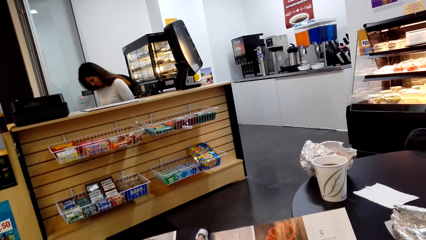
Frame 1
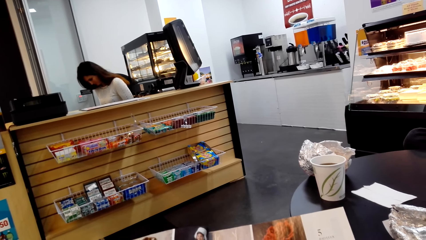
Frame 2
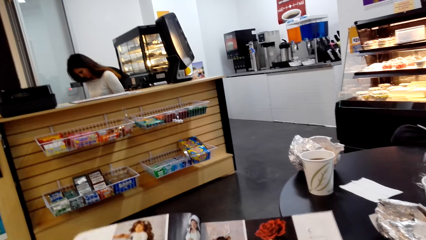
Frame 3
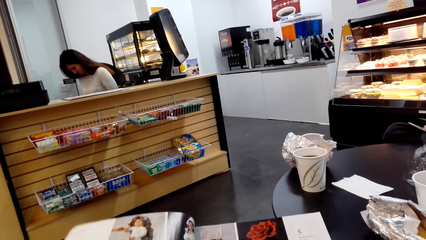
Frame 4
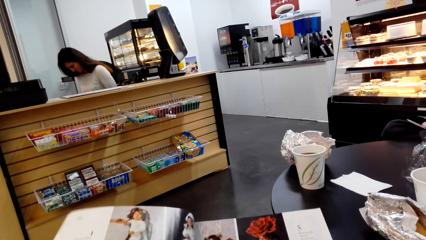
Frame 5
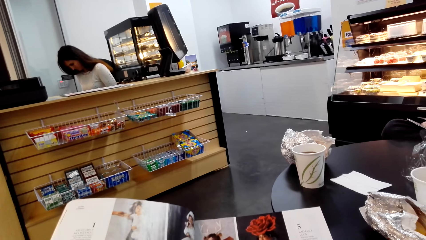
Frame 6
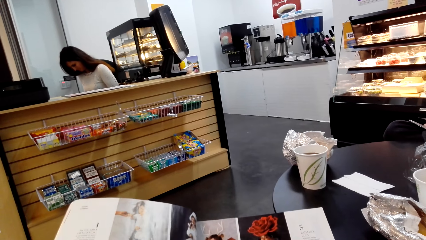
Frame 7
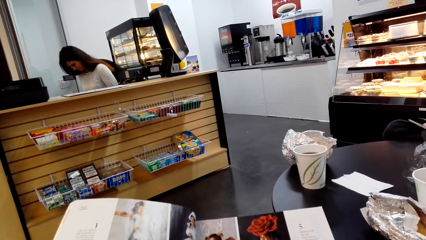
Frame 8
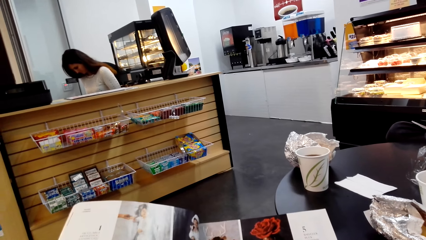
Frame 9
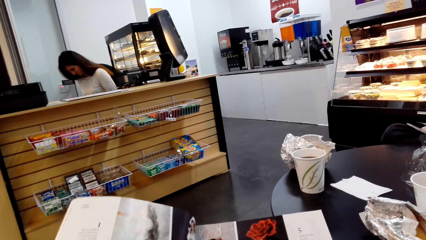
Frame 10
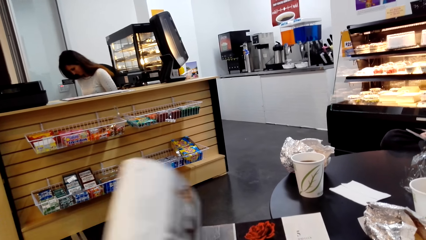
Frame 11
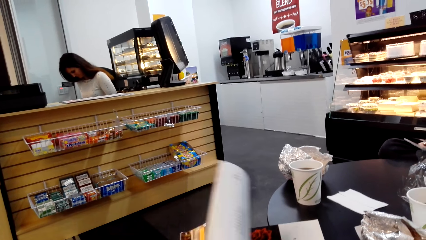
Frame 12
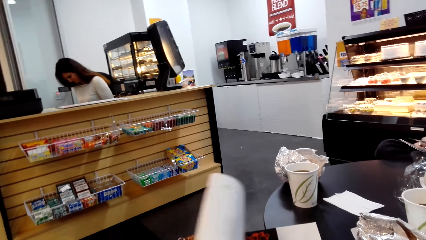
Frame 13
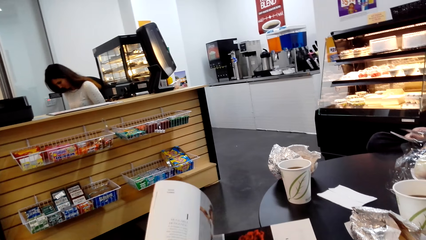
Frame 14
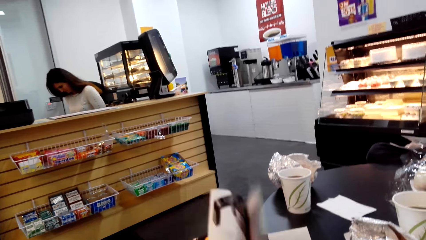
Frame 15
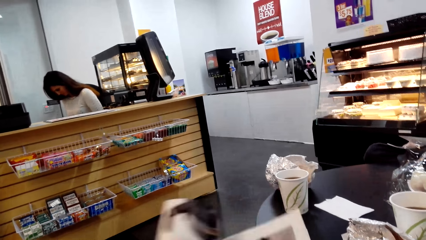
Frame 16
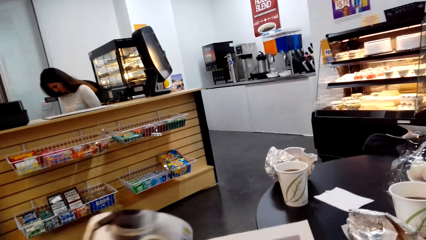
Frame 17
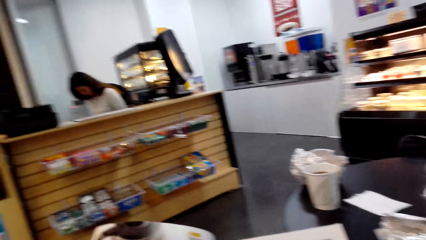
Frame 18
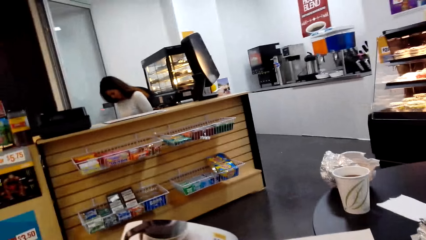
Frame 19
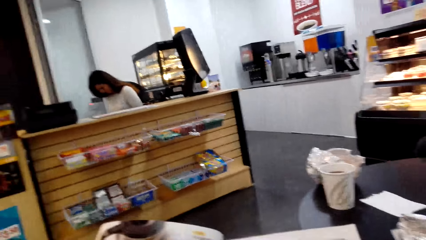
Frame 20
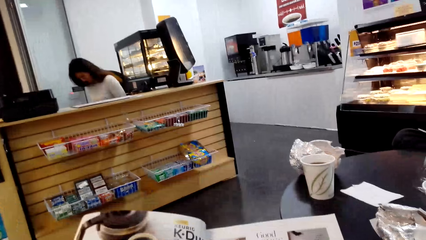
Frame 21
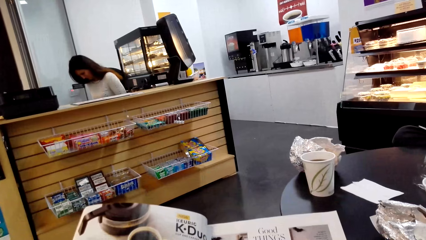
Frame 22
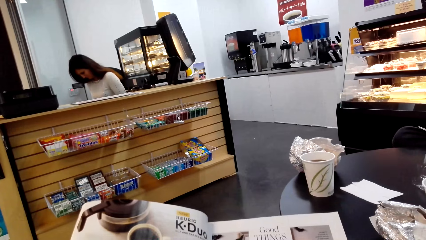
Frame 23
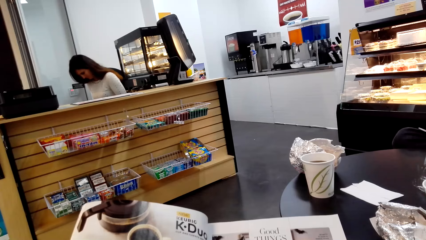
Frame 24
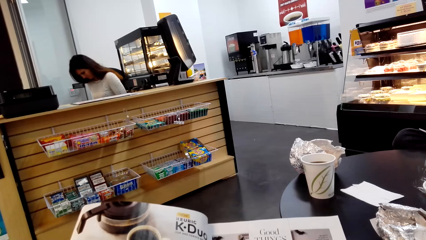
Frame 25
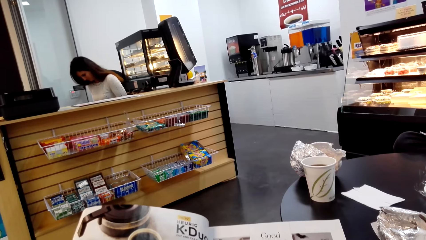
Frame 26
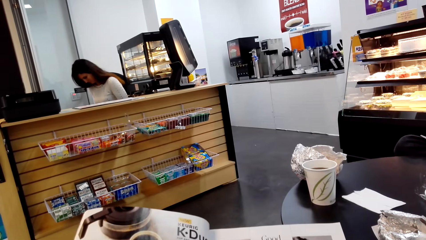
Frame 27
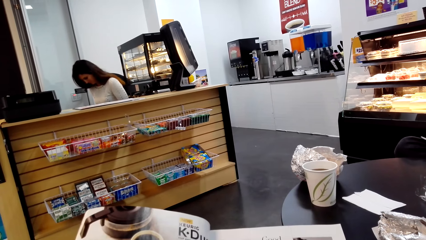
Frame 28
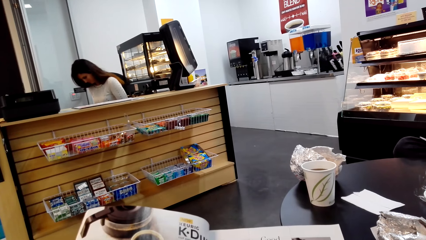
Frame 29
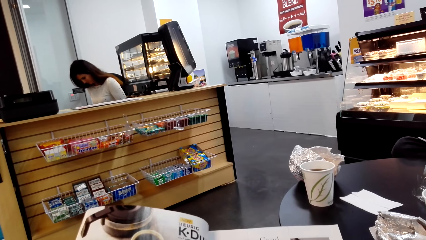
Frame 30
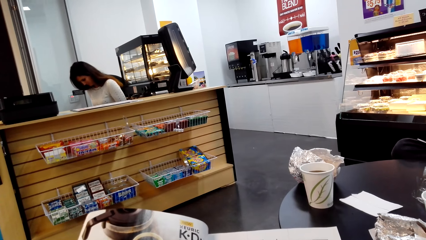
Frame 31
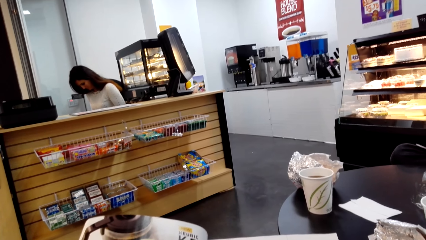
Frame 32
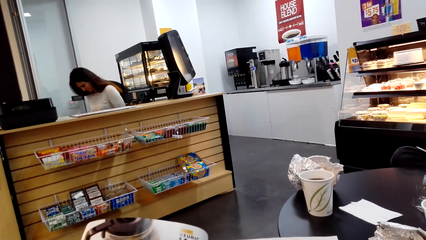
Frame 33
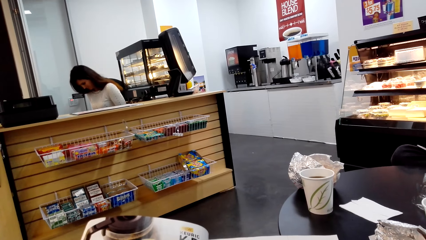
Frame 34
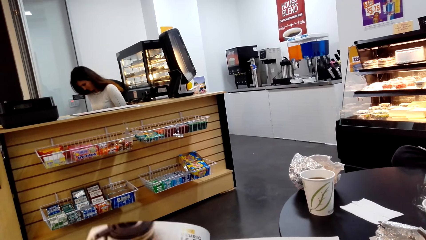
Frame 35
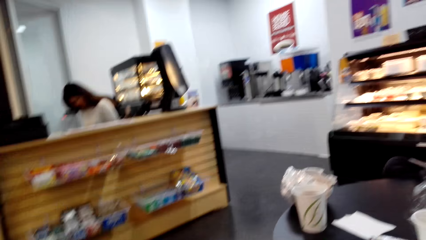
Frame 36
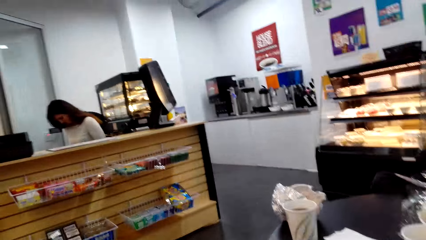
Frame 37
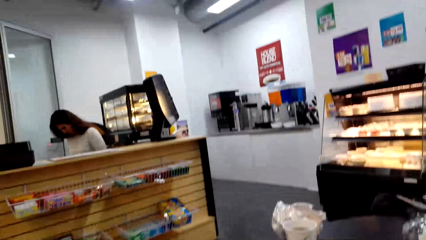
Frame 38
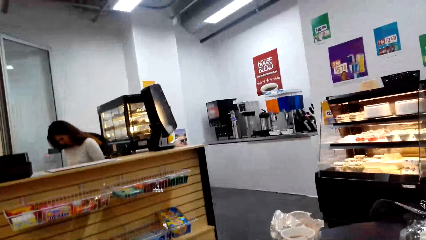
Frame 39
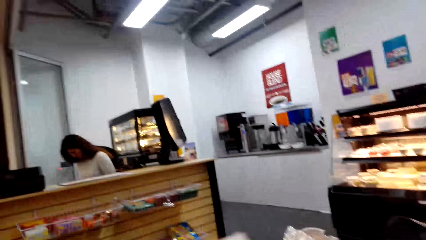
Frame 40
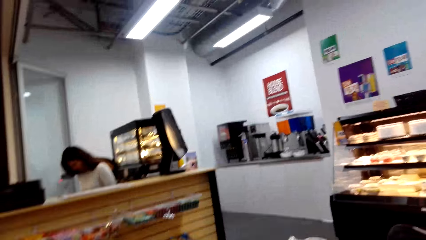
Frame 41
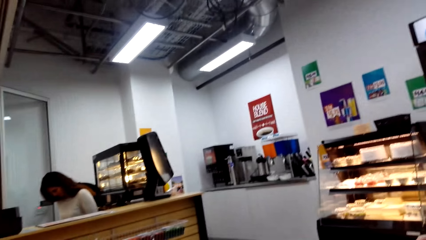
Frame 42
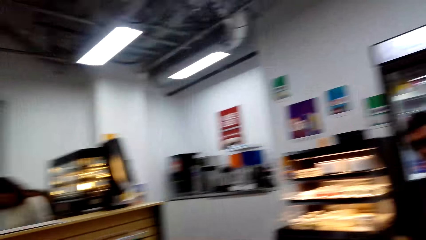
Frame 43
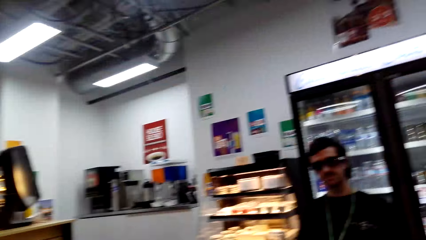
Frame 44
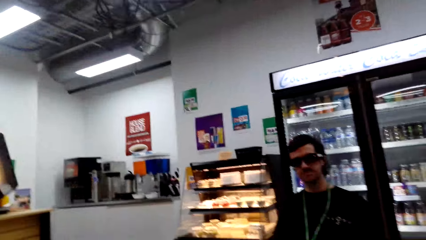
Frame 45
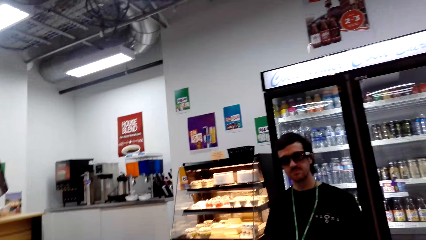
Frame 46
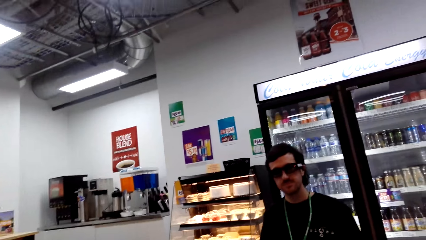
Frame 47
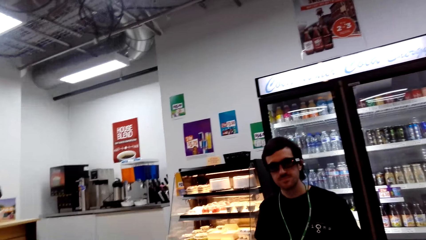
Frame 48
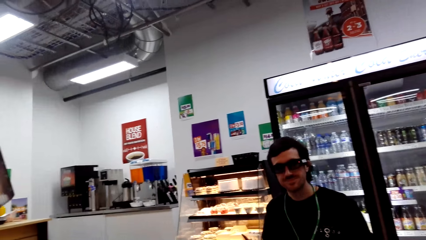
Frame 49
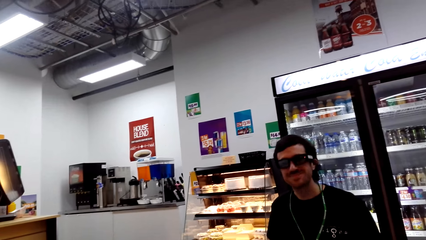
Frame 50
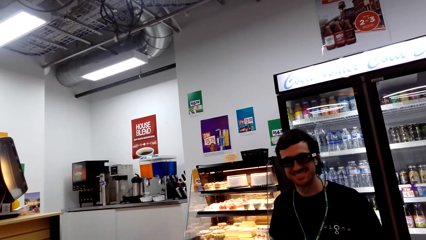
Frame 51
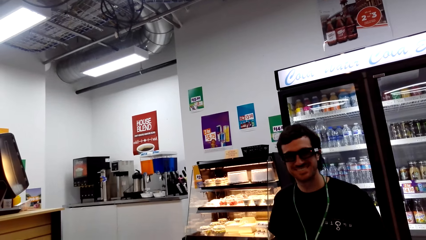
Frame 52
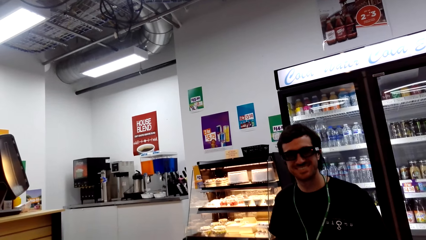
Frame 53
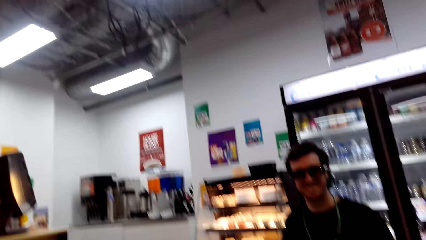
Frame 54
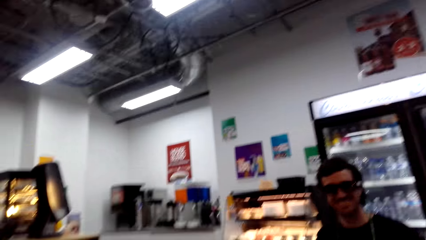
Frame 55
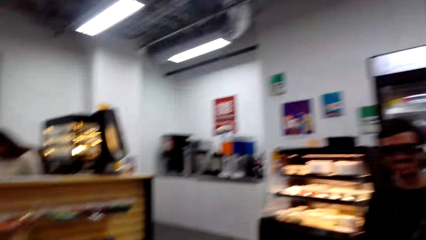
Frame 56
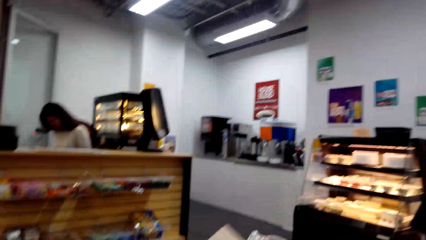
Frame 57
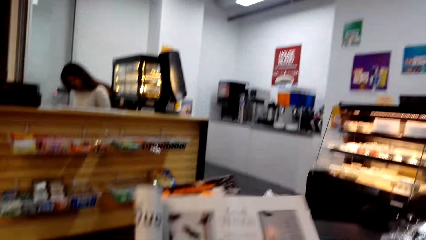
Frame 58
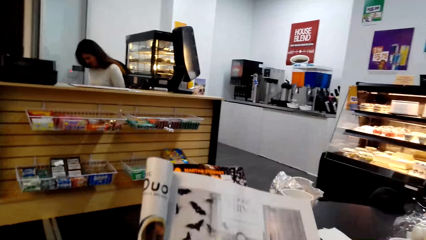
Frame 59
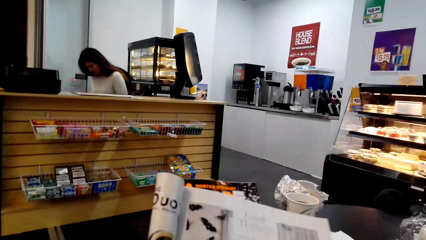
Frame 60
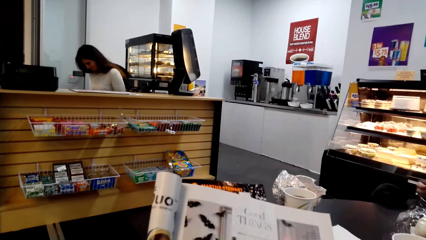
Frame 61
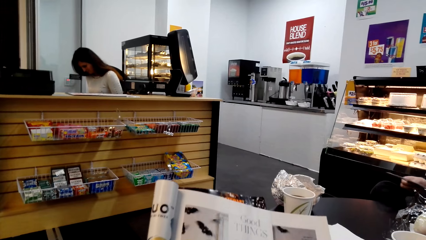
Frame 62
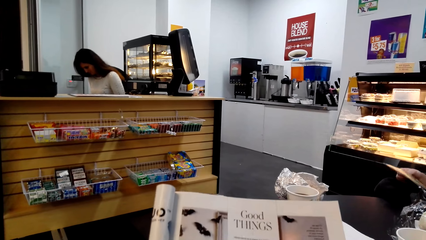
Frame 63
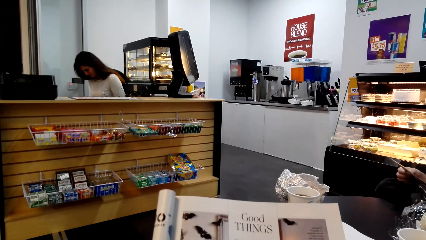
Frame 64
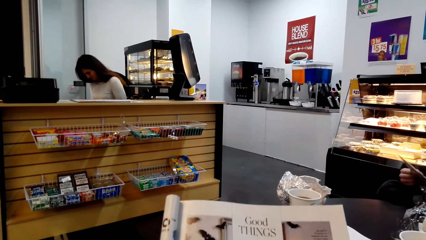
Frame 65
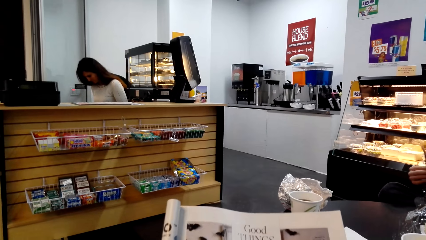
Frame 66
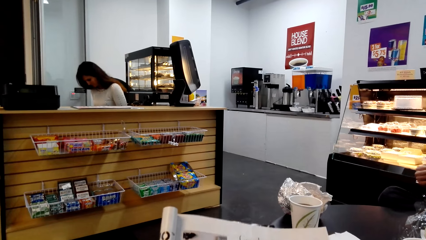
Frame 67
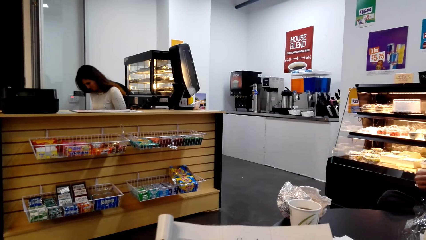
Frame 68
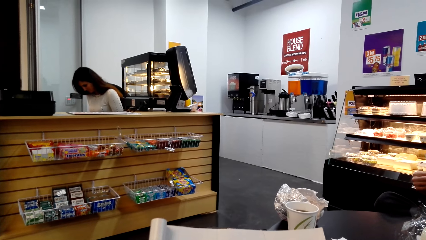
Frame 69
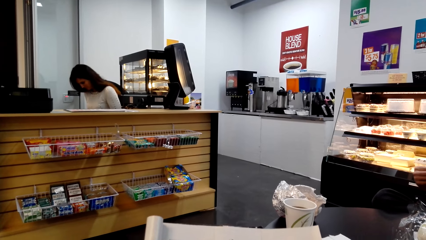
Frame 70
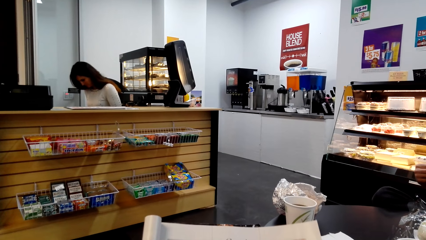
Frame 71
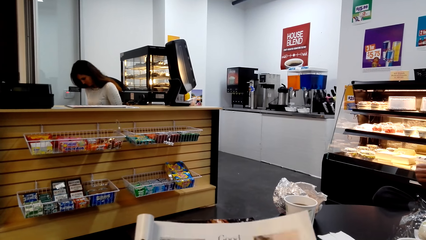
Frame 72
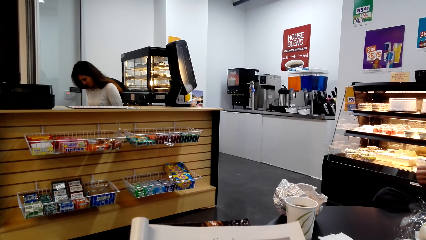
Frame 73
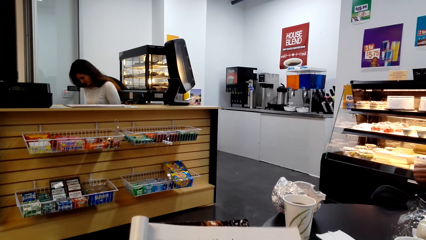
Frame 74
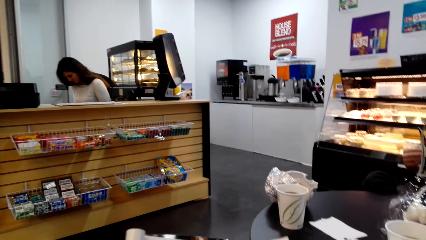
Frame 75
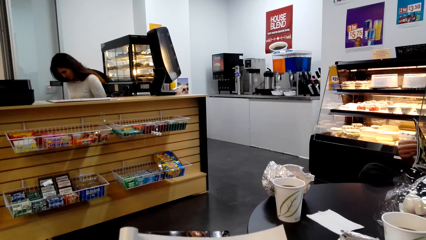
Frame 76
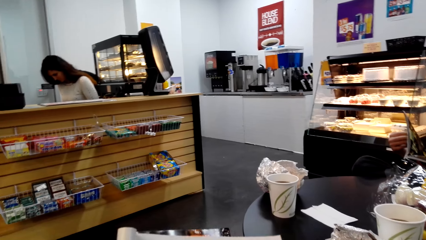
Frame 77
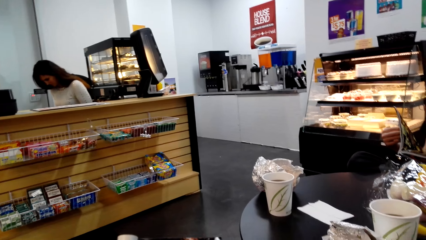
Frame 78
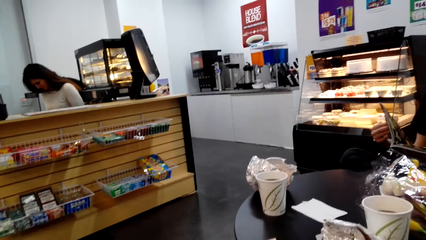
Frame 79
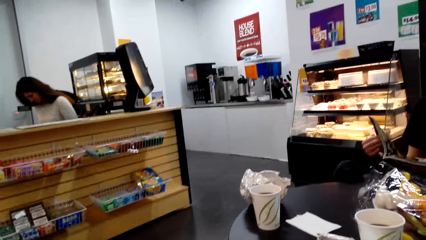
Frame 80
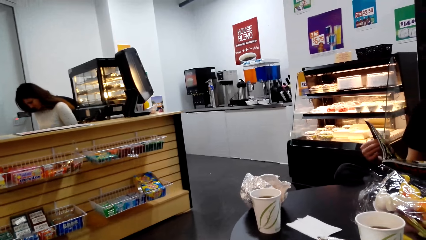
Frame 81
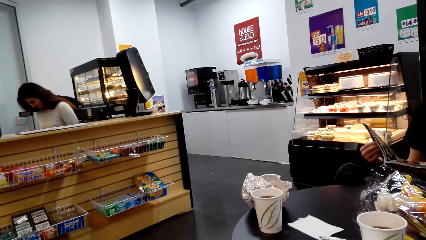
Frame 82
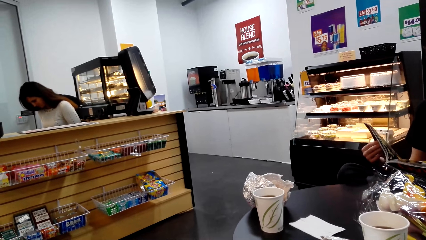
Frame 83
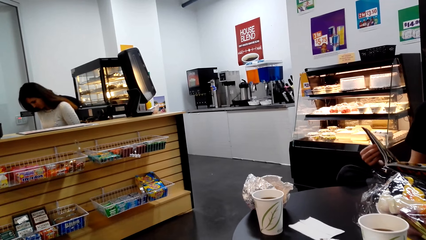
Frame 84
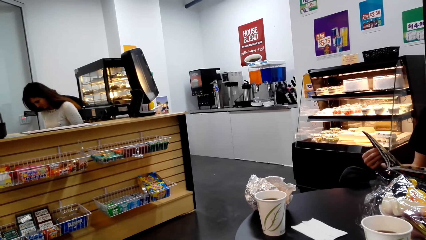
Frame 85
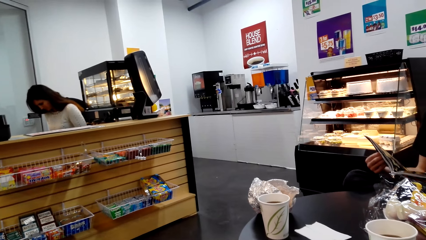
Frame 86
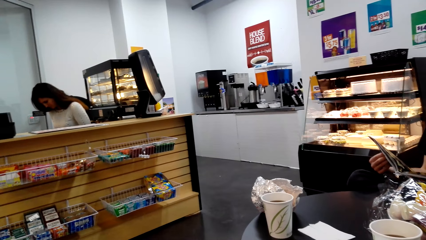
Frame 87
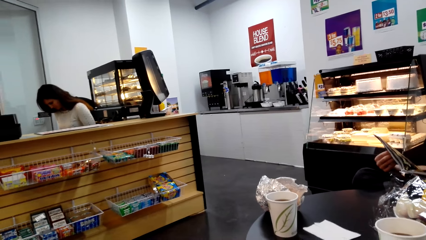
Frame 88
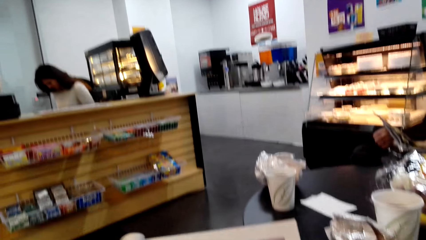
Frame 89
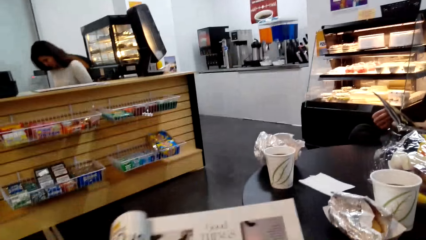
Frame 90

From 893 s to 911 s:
The camera wearer opens the page of the book. They look at the book. They look around. A man moves the head. The camera wearer looks around, looks at the book. The man looks at the book. The camera wearer looks at the book. The man looks at the book.
